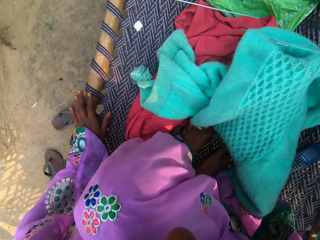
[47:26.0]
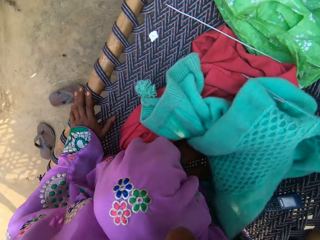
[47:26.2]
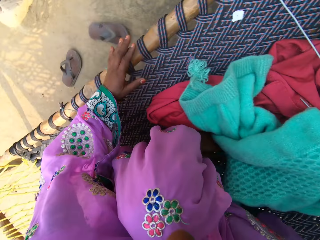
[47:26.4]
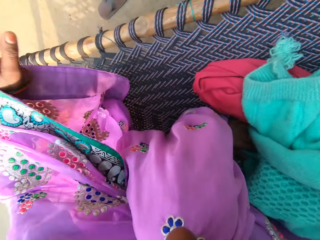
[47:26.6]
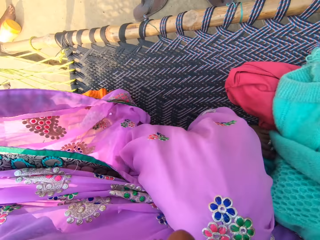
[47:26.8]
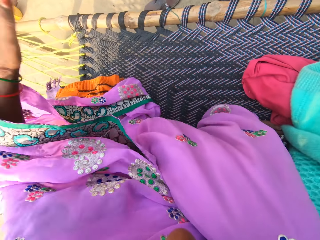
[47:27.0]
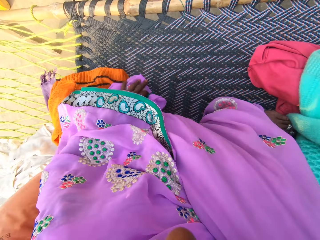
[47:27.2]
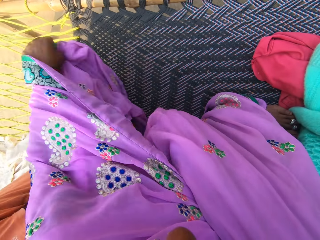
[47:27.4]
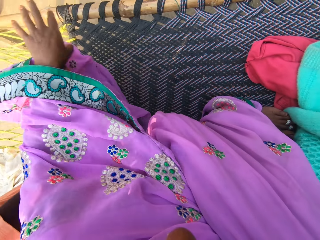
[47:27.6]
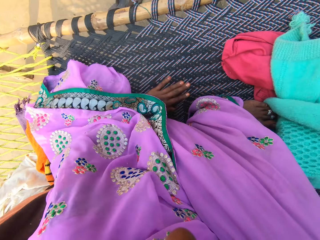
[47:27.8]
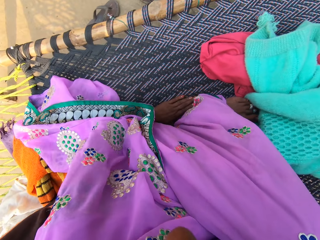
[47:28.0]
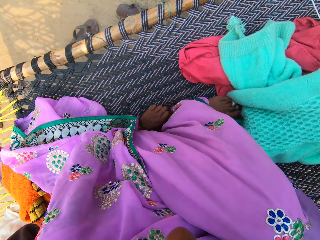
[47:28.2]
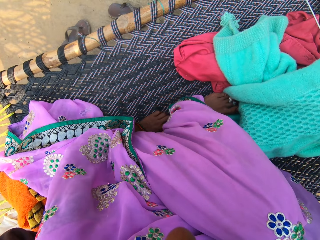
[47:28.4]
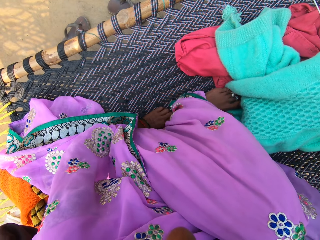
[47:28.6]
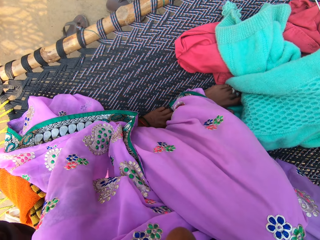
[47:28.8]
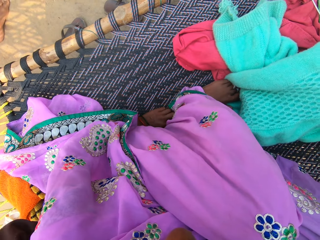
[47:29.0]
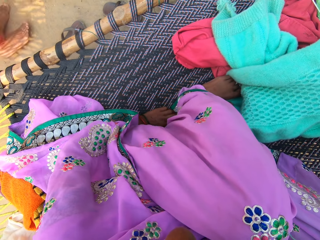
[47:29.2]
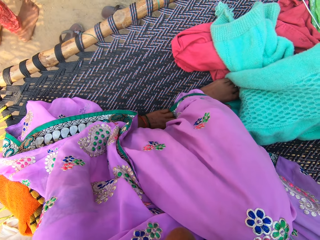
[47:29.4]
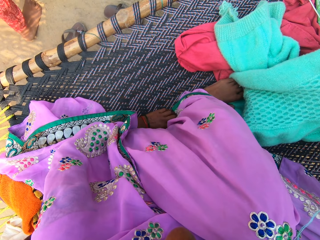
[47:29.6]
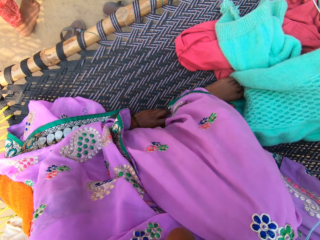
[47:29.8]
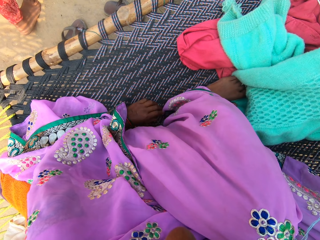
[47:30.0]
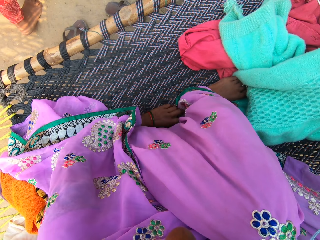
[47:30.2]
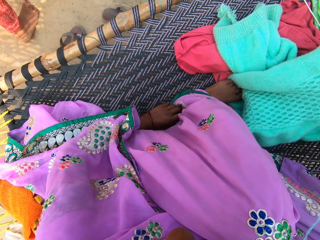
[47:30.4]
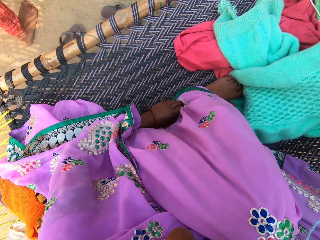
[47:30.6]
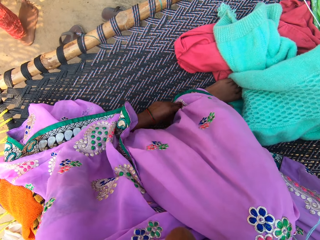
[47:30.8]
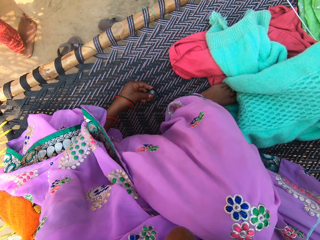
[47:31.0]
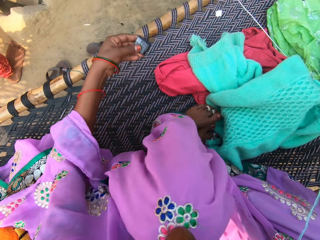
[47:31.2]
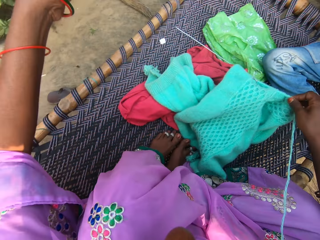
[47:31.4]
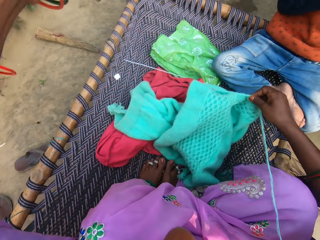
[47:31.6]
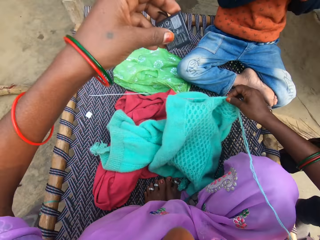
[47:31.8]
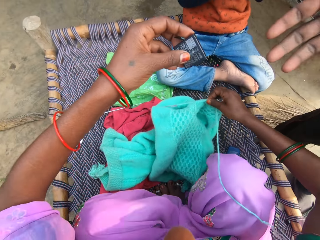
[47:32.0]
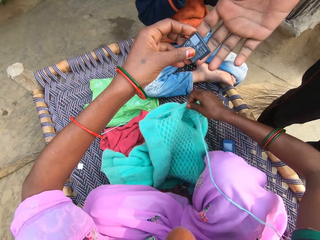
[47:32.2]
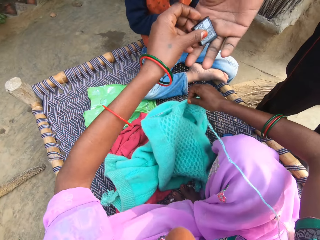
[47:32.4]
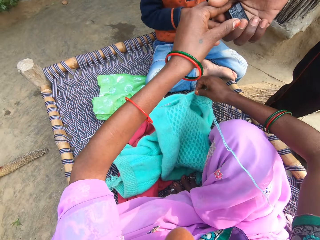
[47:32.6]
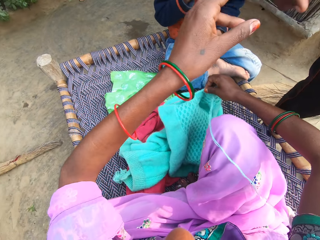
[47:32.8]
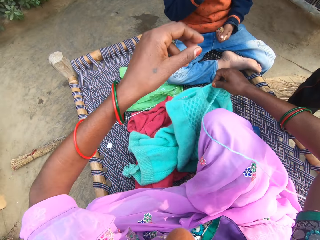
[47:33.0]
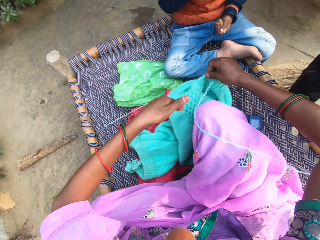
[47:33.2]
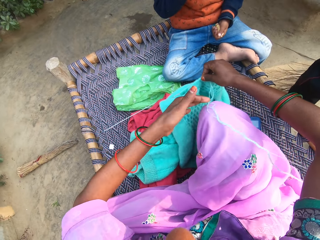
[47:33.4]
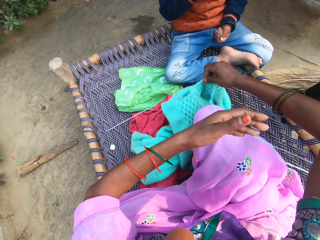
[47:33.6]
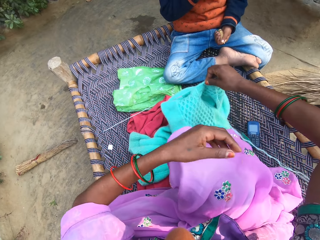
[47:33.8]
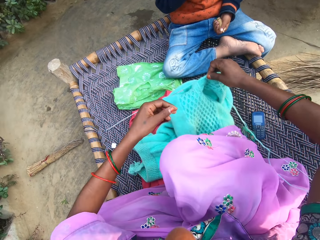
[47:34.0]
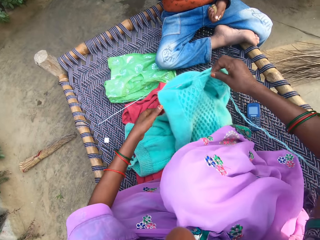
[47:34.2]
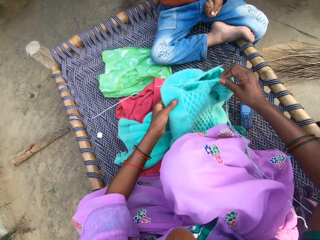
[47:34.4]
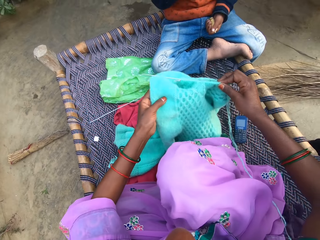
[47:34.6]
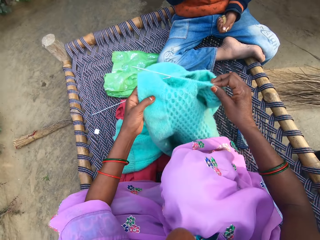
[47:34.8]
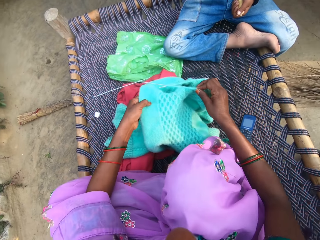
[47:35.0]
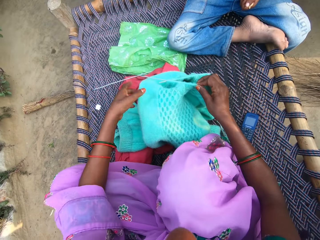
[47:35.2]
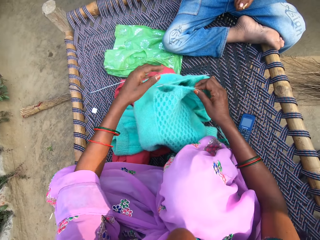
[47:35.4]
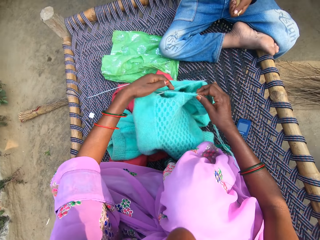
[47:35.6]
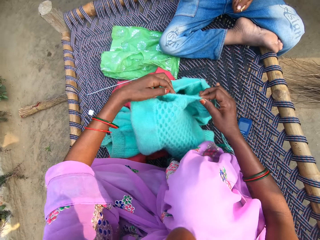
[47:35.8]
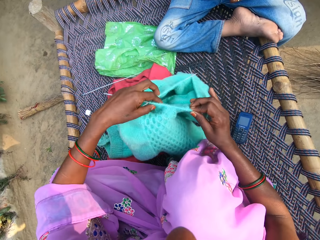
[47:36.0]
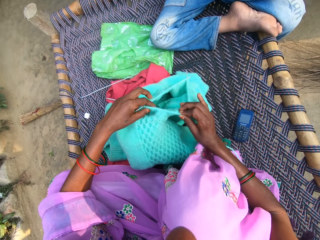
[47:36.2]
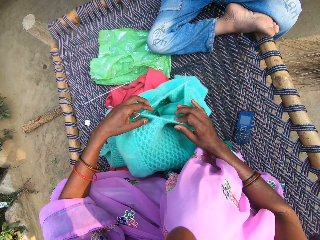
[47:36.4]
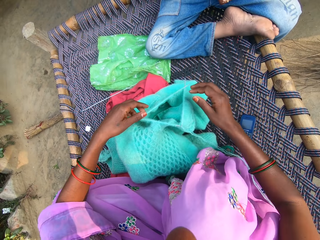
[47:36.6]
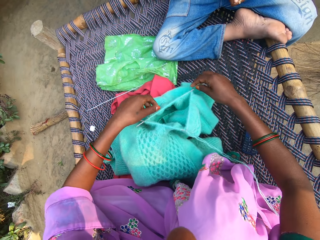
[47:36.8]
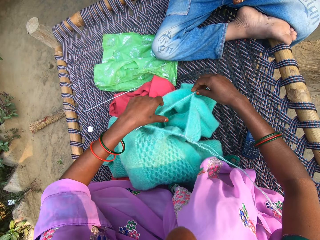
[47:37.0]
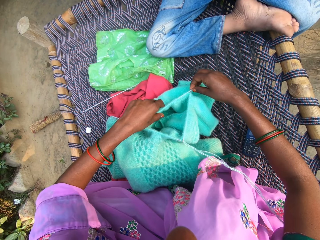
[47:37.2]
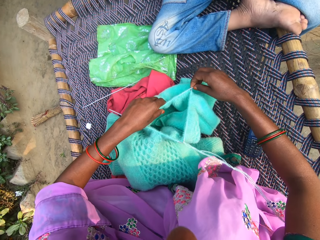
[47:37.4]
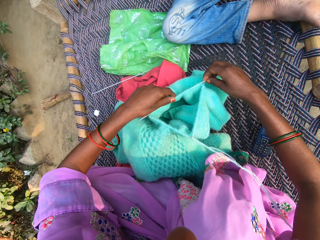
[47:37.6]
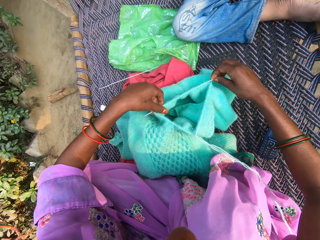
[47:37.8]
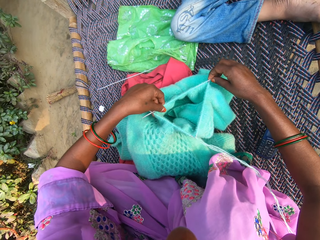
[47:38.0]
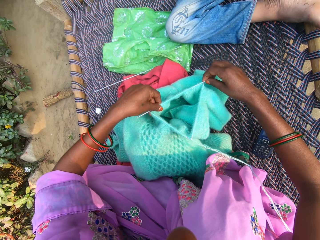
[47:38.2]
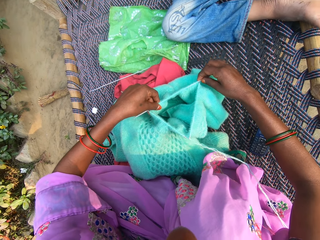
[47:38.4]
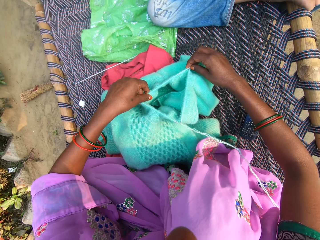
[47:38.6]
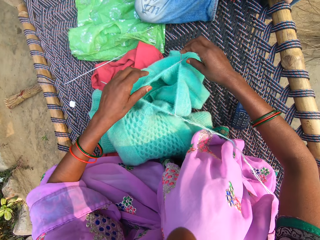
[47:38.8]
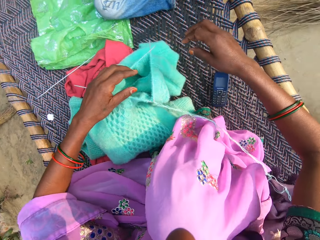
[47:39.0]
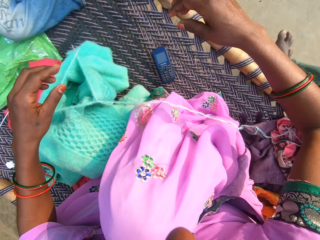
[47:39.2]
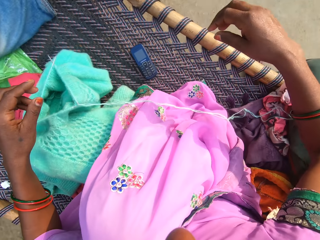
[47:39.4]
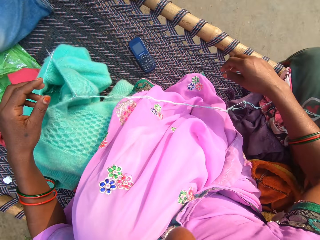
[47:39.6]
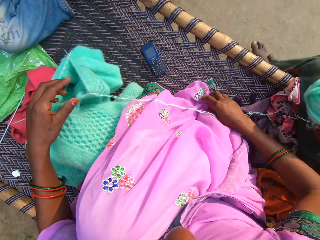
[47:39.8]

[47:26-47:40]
The camera wearer moves the camera around. They take a battery from the mat. They scrub a leg. They move the camera around. They give the battery to a man. They hold the fabric. They adjust the knitted fabric on the mat. They hold the double-pointed needle. They adjust the fabric in the double-pointed needle.

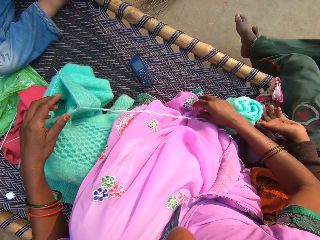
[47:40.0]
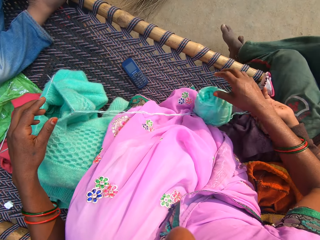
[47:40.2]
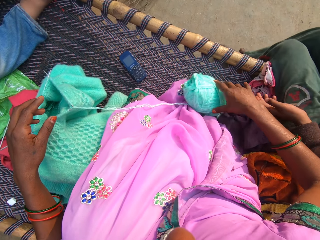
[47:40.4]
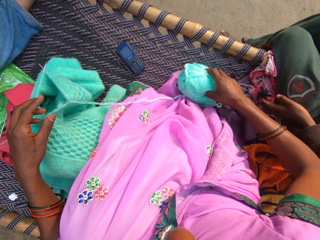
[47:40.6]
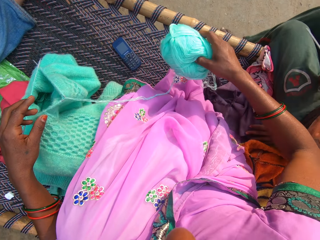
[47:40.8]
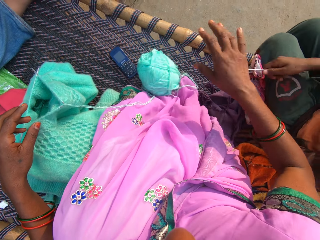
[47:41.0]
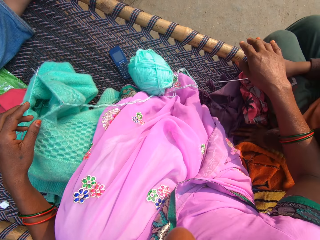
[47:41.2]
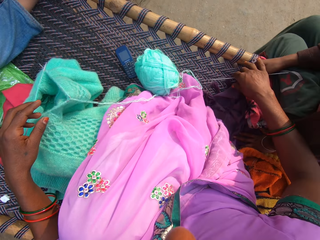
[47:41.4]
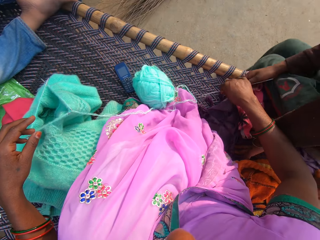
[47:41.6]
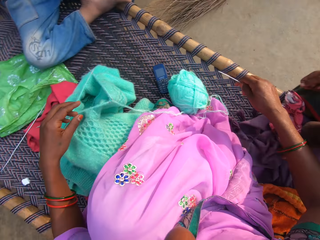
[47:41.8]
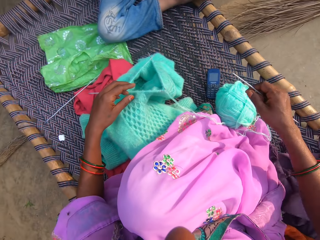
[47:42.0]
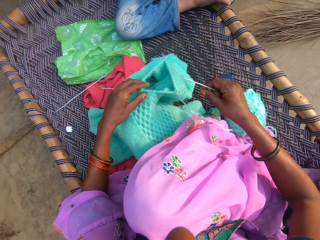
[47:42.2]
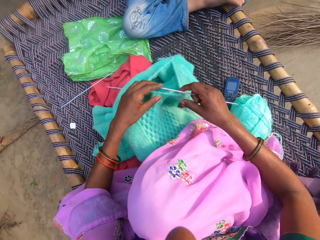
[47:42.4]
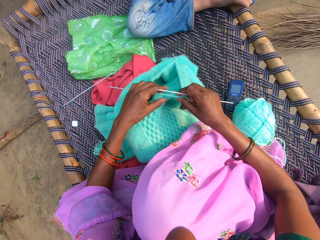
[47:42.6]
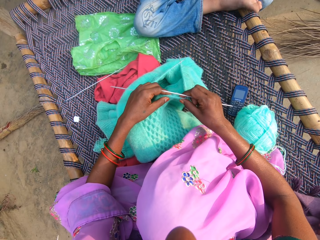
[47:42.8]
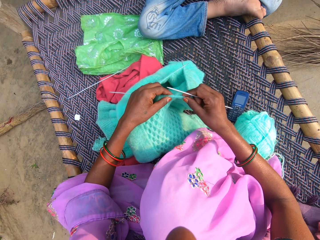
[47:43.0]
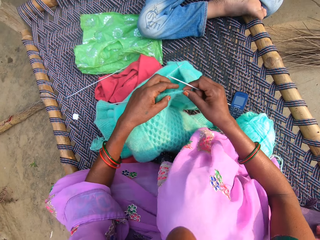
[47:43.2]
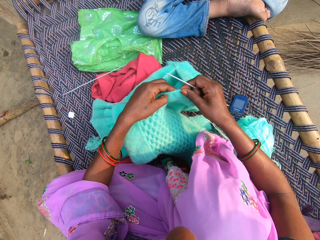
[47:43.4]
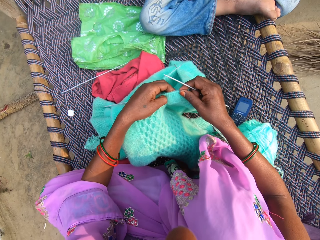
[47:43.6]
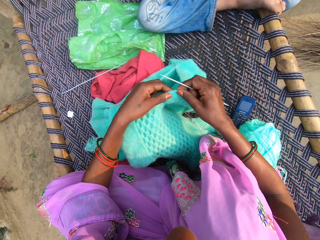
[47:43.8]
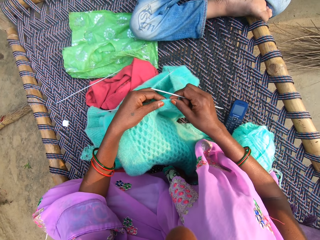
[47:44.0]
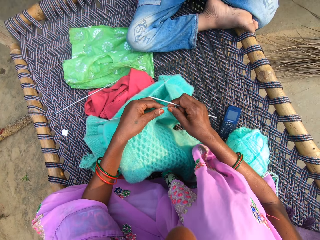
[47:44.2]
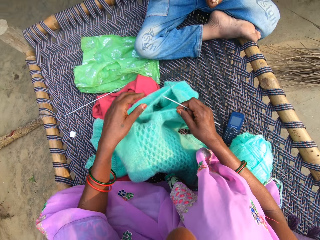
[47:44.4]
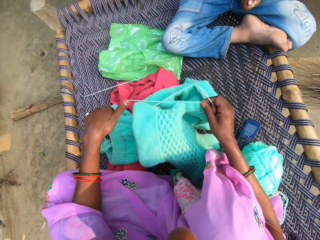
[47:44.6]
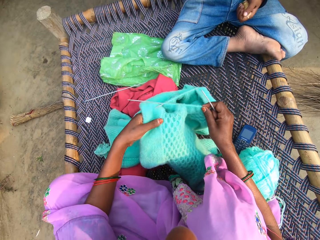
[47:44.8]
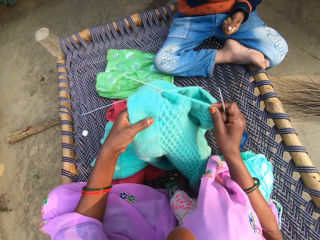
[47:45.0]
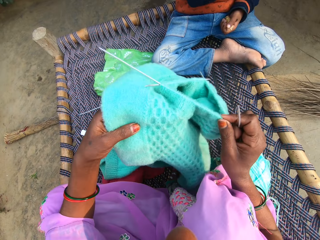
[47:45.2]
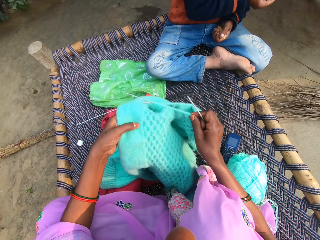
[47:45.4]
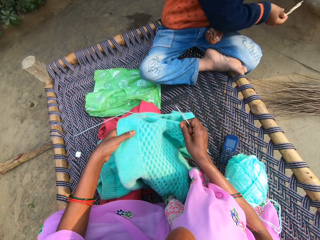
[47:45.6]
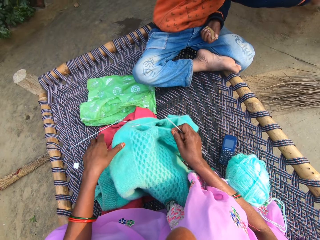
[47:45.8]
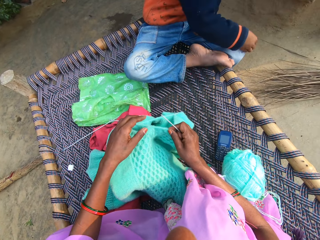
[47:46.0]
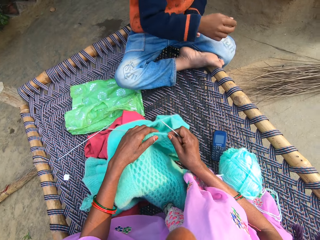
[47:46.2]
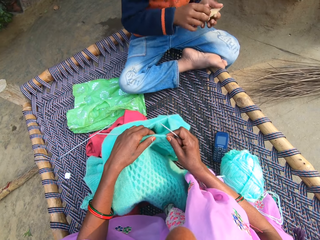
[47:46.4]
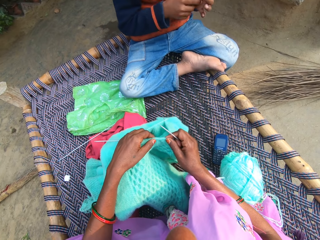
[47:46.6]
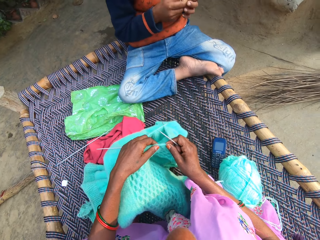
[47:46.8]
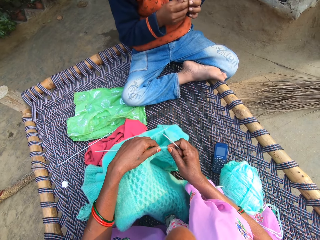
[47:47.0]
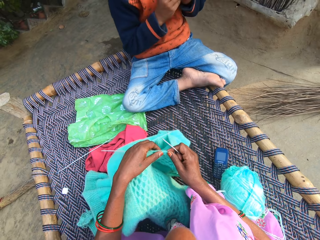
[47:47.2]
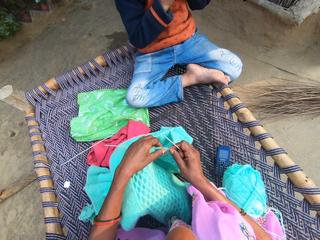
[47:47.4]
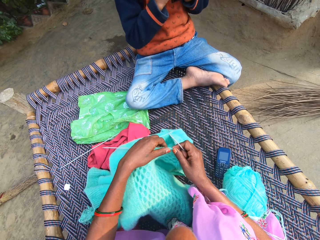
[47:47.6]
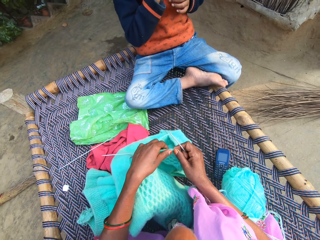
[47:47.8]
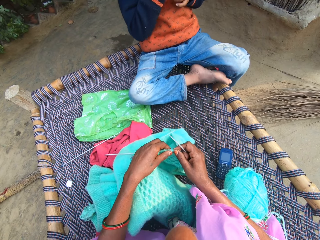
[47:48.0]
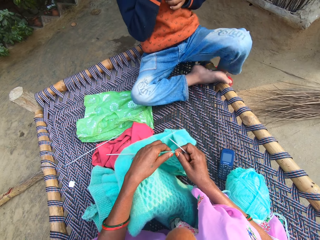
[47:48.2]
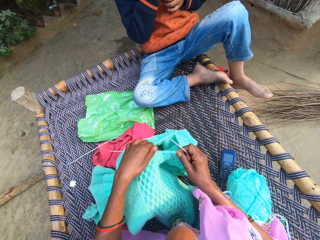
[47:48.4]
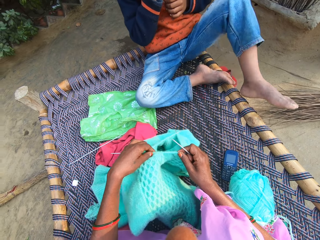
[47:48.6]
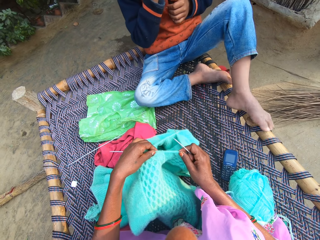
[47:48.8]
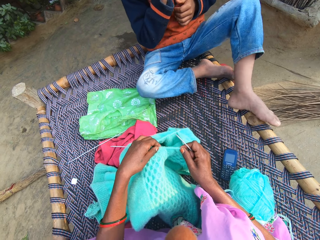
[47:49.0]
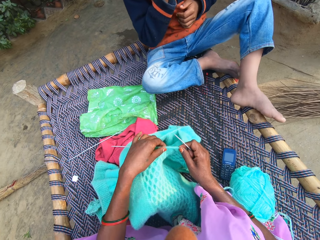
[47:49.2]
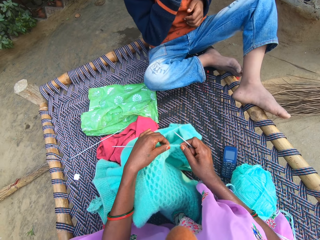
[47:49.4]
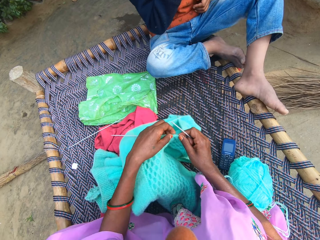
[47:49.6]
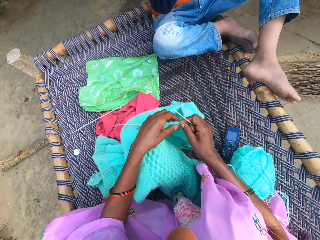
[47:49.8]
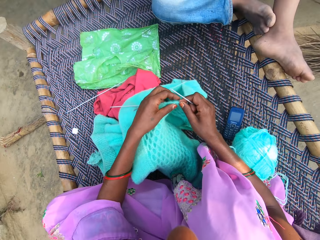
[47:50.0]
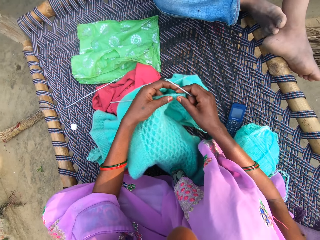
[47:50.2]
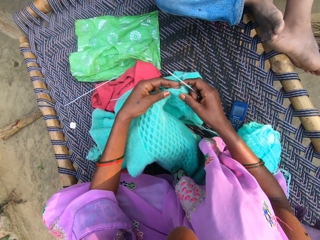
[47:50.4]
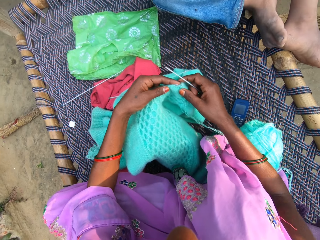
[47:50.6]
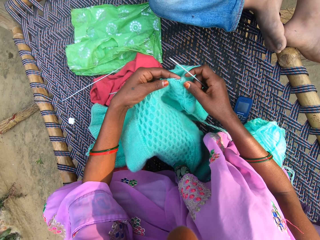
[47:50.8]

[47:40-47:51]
A man drops the ball of yarn on the mat. The camera wearer holds a knitting thread roll. They move the ball of yarn on the mat. The man gives the camera wearer a double-pointed needle. The camera wearer holds the double-pointed needle. They knit the fabric with the needle and yarn. They hold the fabric. Another man sits on the weaved bed.
